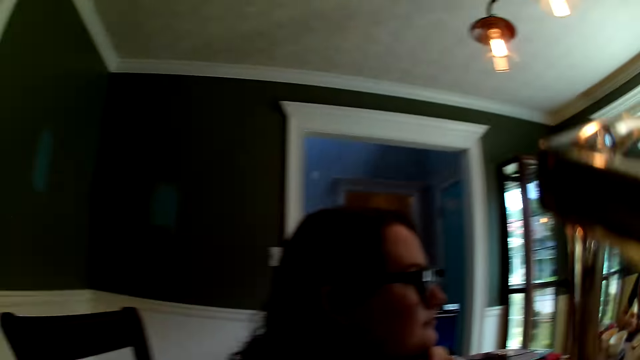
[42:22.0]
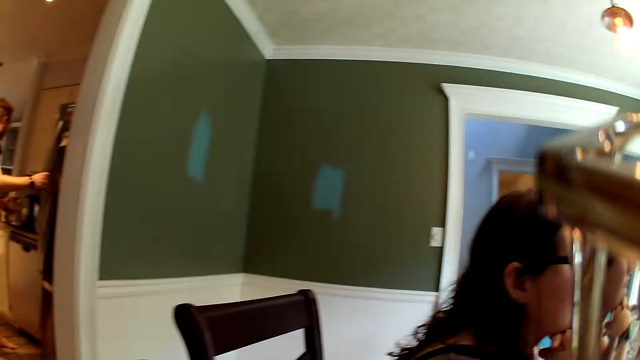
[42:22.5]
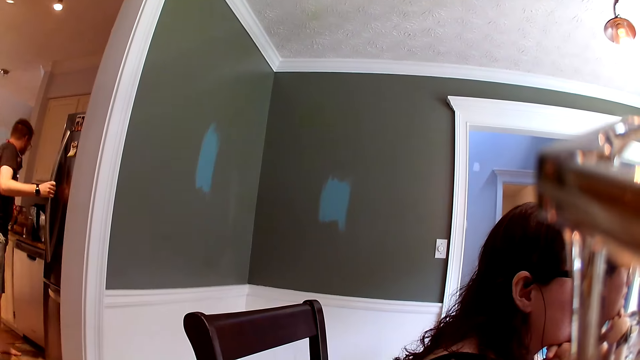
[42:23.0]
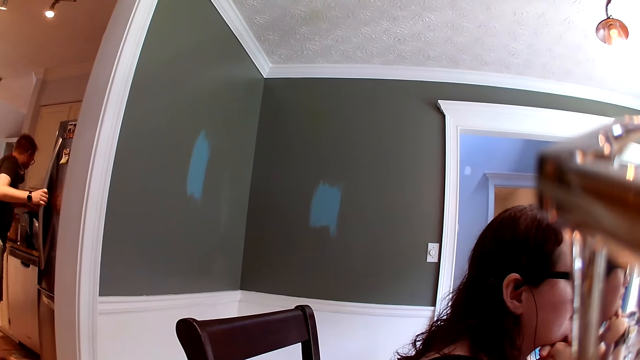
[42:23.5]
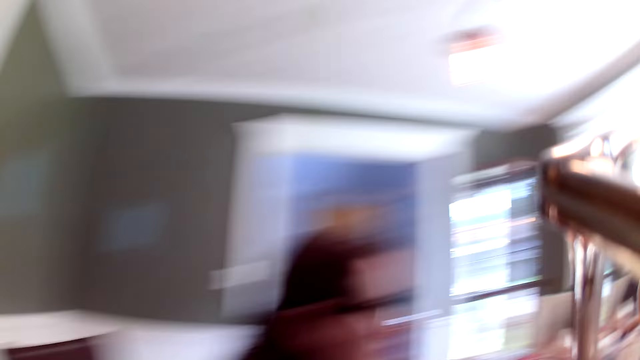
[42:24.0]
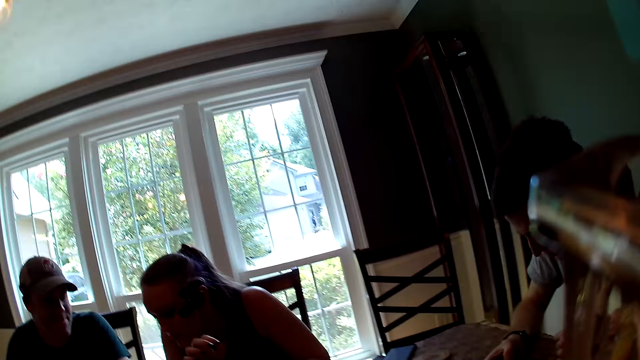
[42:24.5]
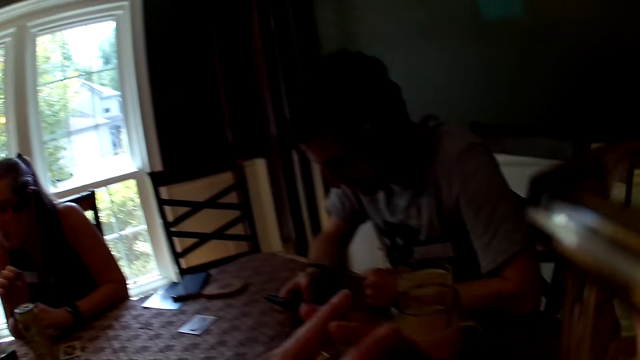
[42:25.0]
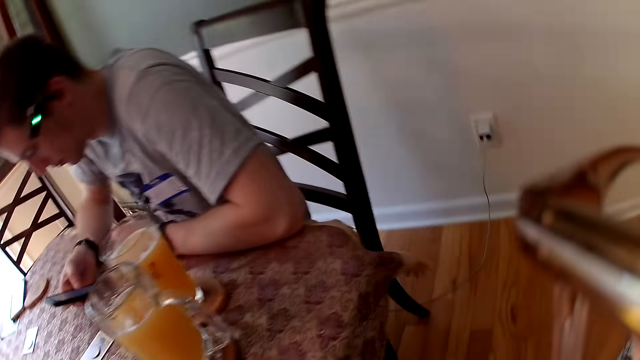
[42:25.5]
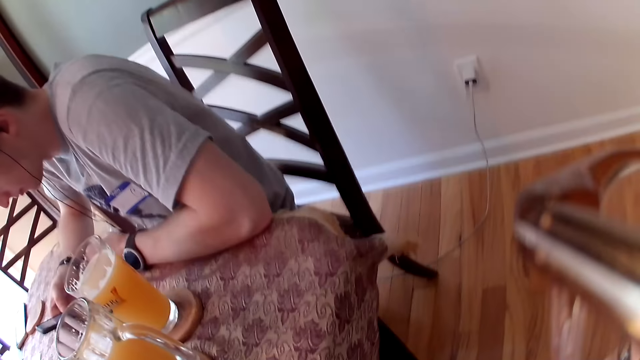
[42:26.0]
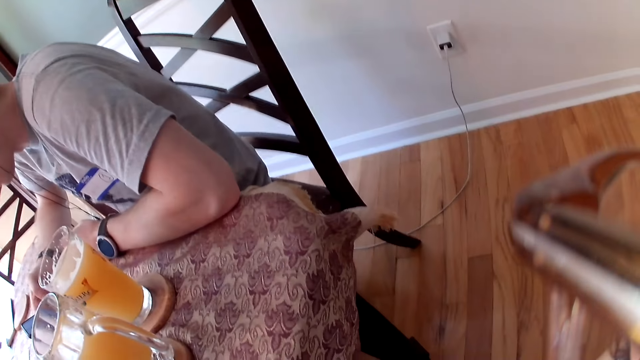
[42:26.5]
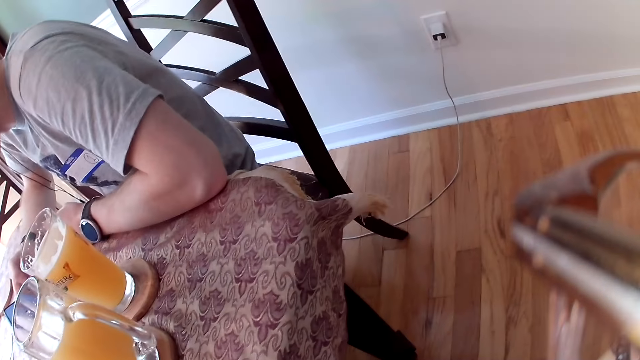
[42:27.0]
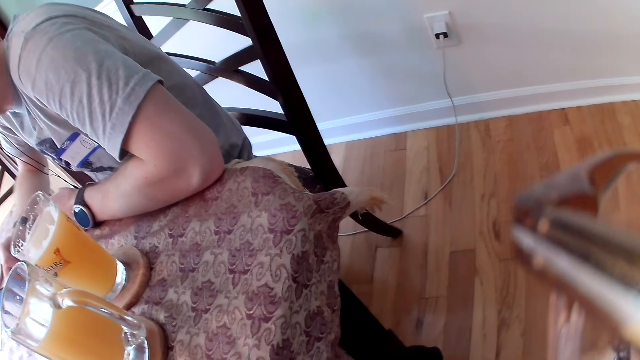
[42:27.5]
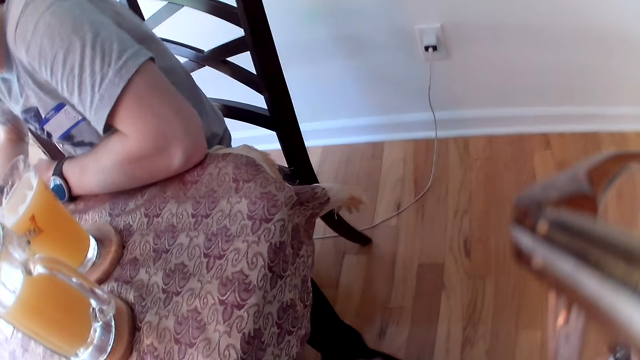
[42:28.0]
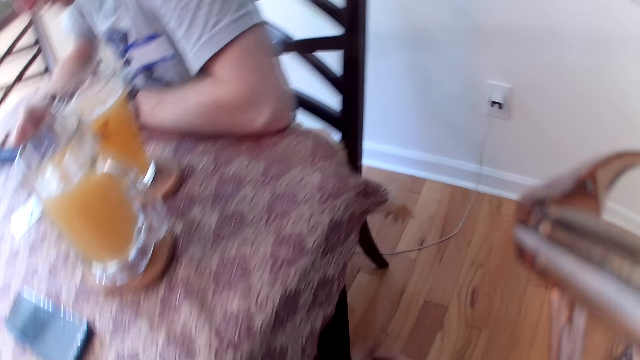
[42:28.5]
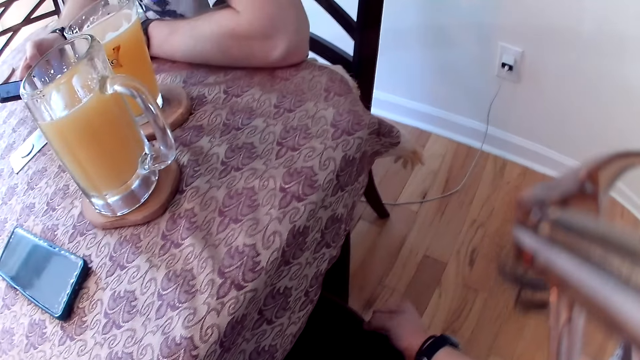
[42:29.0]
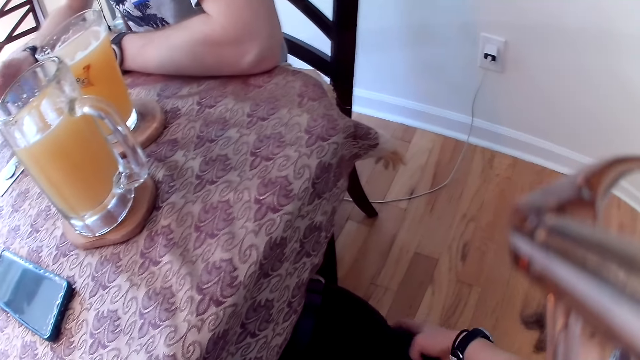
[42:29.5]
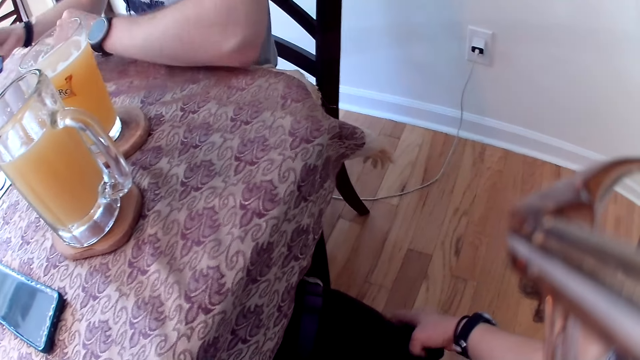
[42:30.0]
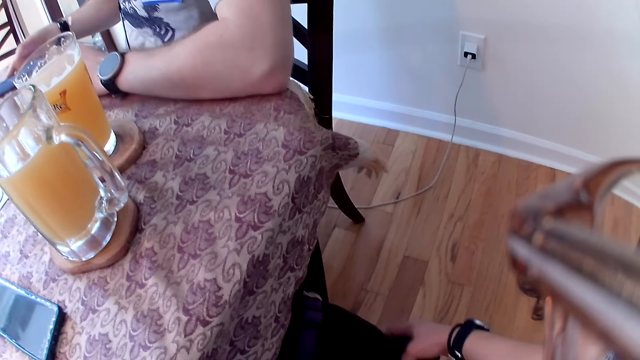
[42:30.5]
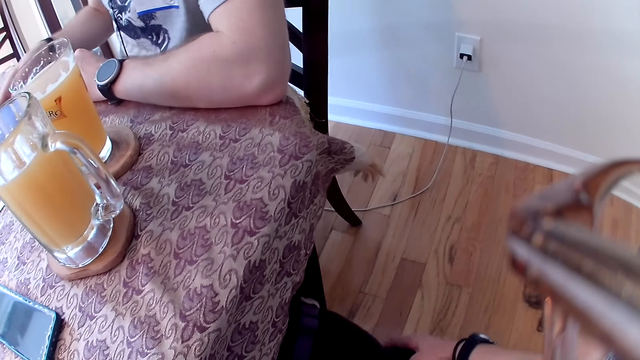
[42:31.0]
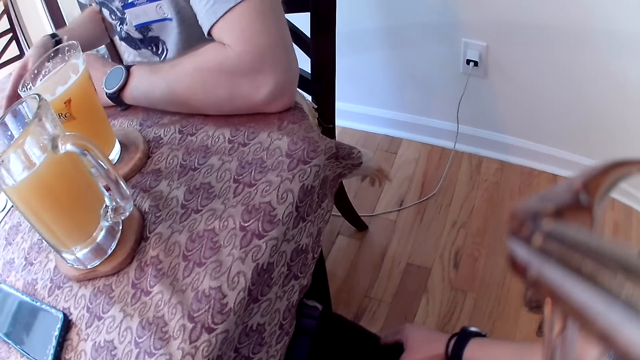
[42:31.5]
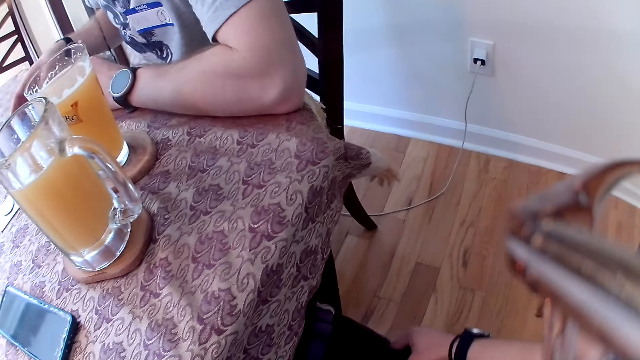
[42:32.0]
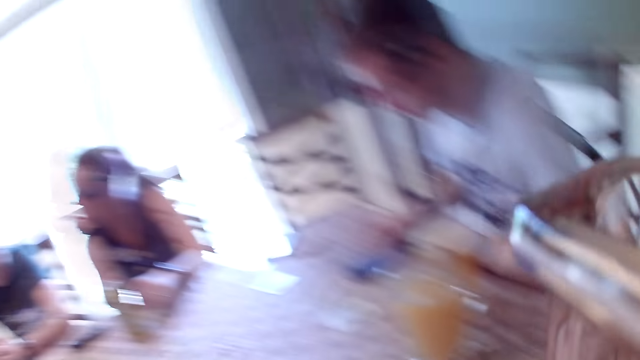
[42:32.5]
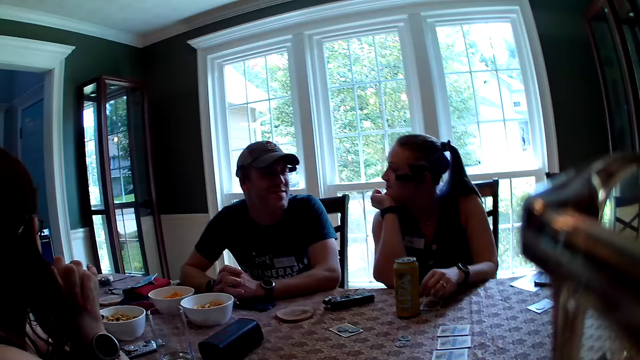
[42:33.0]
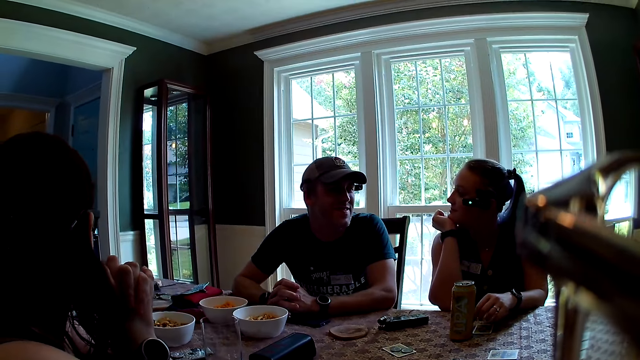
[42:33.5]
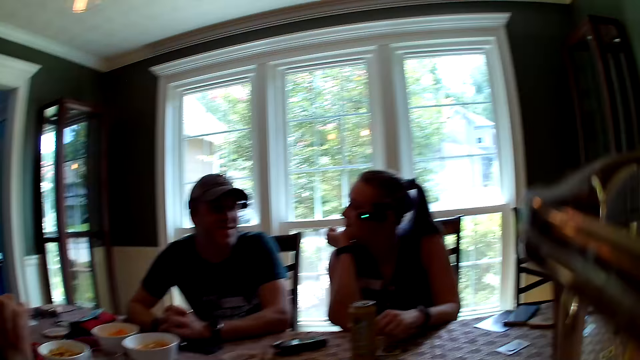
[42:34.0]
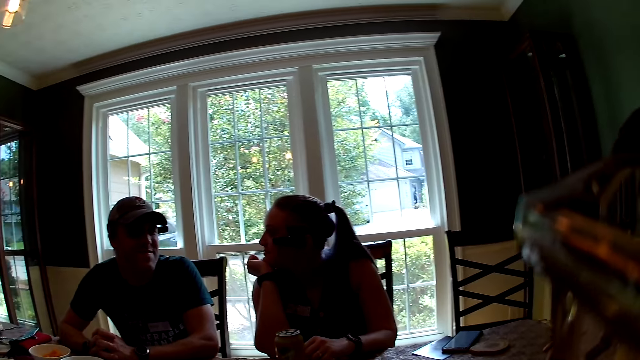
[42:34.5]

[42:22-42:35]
The camera wearer converses with the man. The man holds a refrigerator with his right hand. The camera wearer strokes a dog with her right hand. She drags a bucket. Another man converses with the group of people at the table.

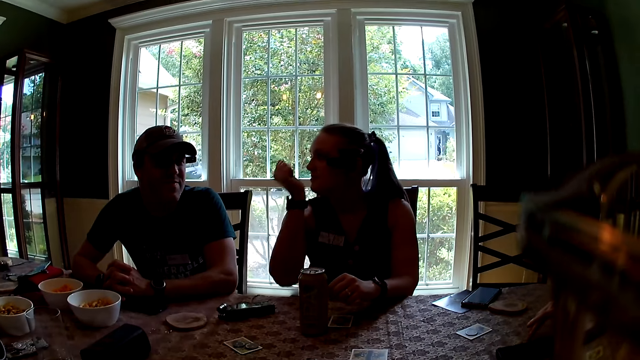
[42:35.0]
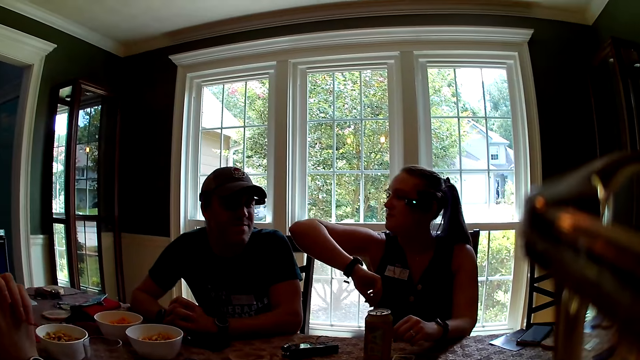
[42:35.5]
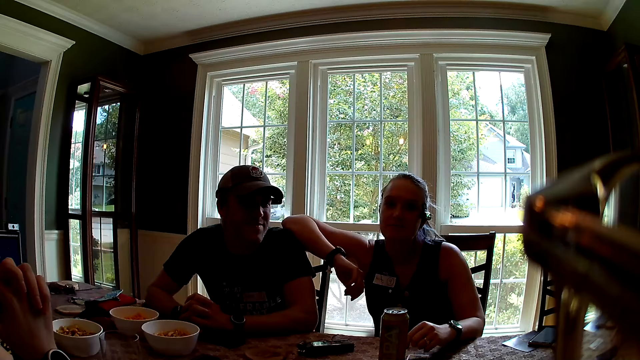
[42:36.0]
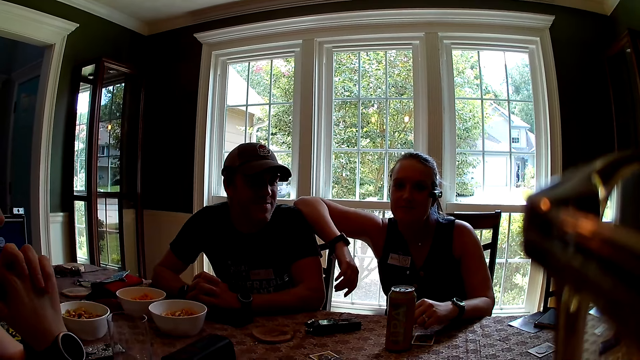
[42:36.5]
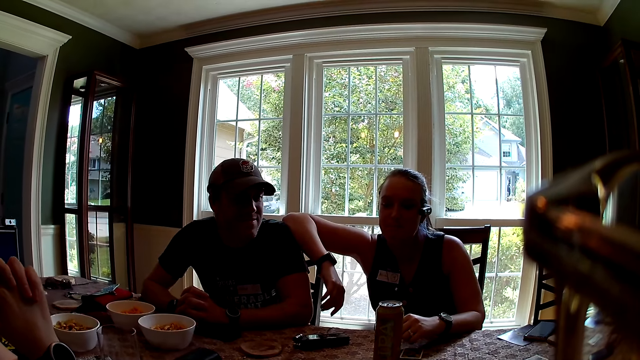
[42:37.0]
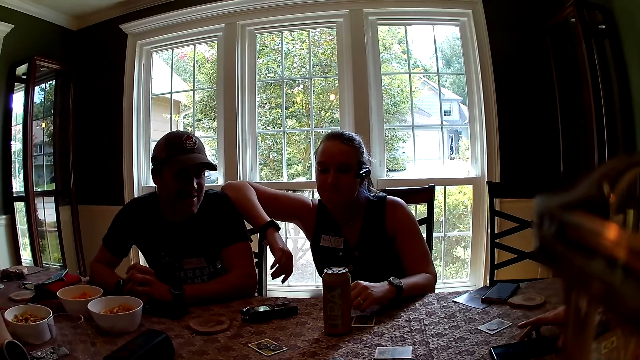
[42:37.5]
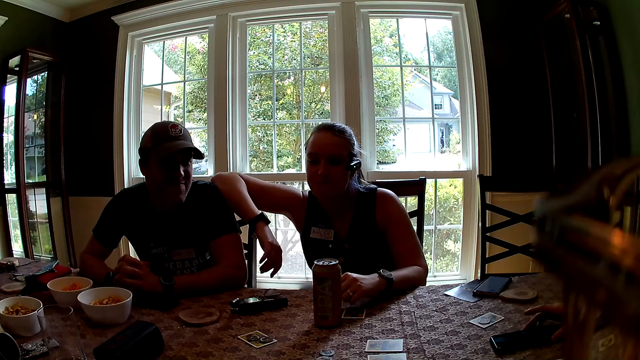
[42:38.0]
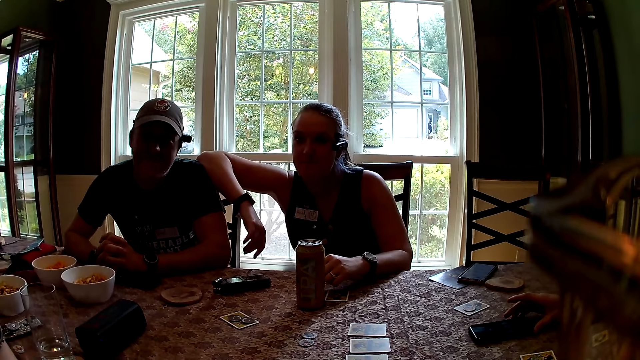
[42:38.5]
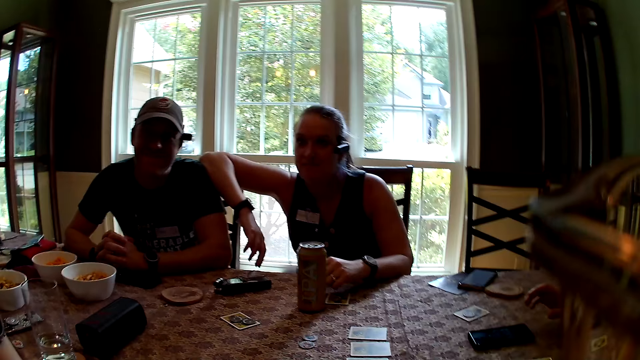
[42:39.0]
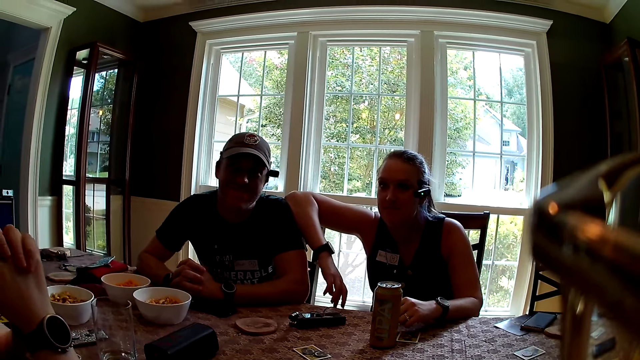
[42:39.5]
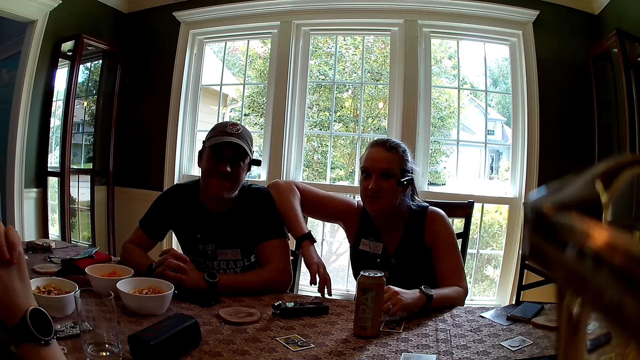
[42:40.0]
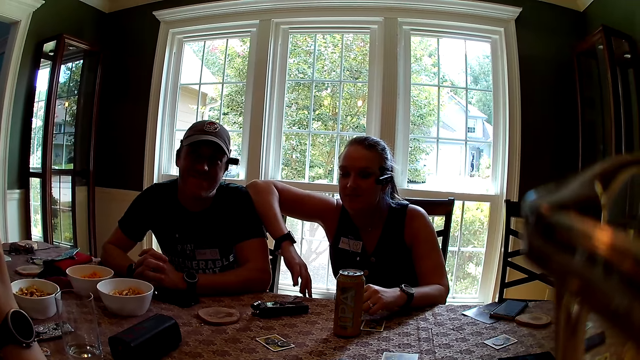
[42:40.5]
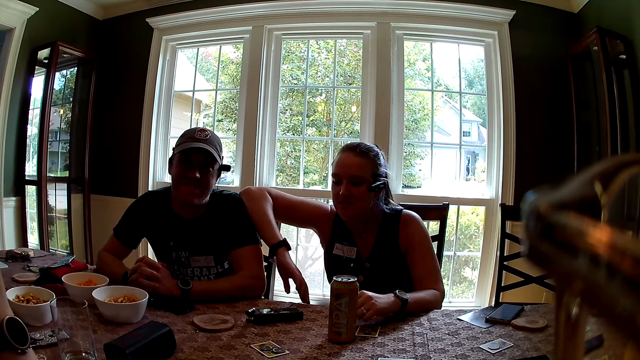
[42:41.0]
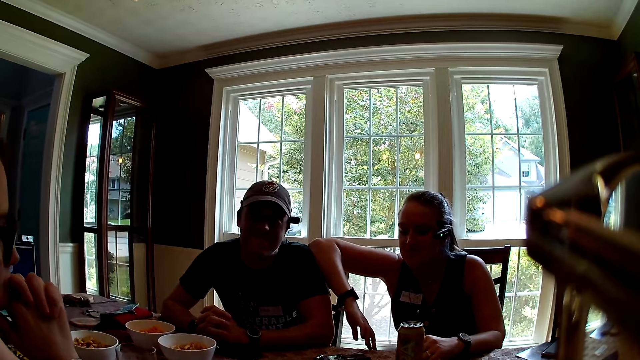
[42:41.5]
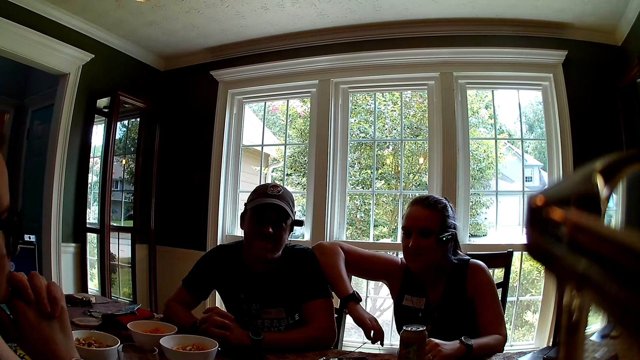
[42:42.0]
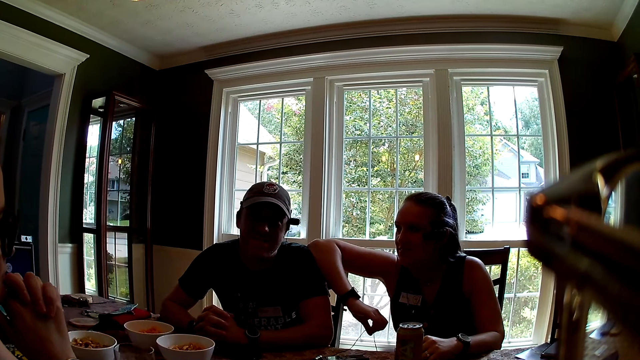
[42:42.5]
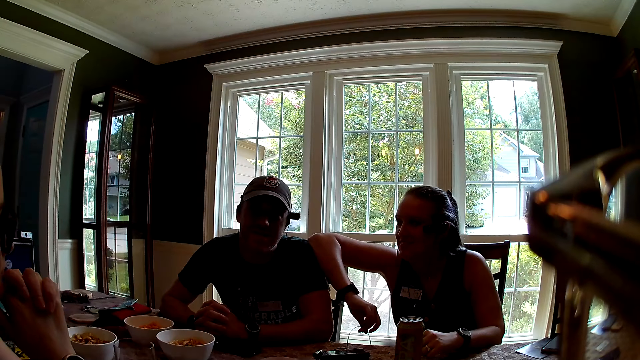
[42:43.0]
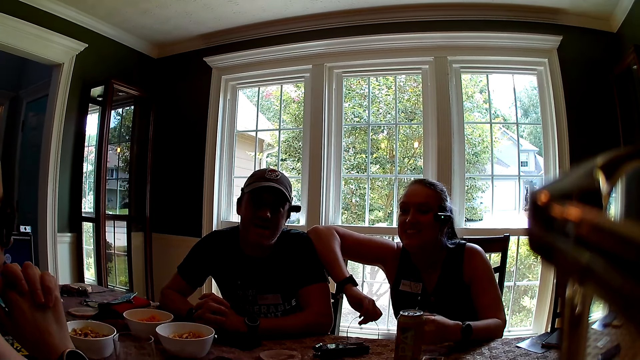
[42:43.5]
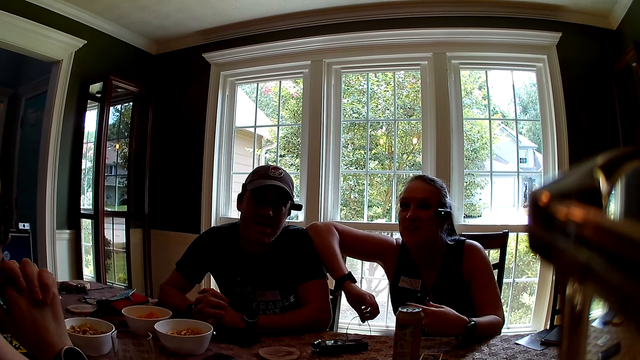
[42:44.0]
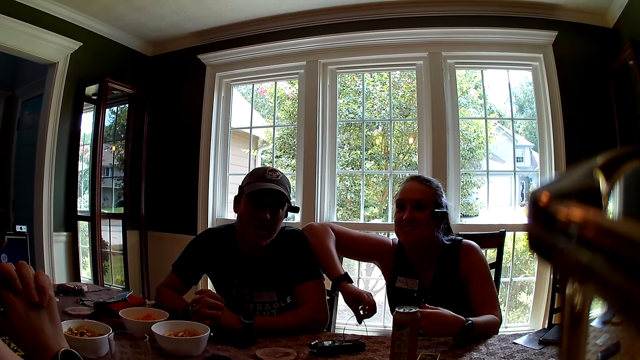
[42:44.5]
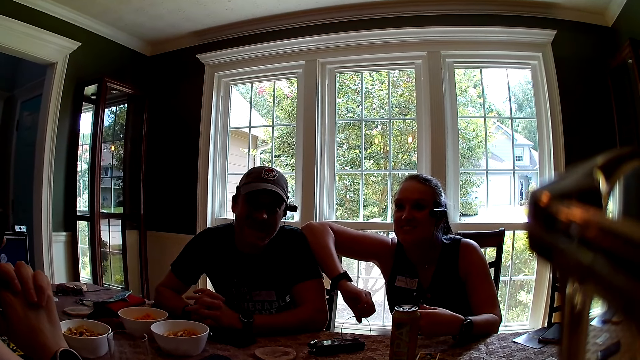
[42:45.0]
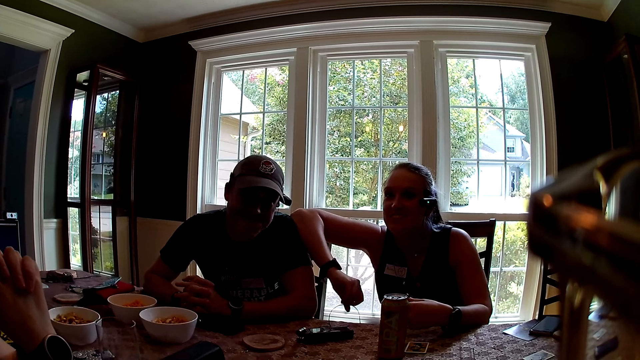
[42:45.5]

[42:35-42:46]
The woman places her right hand on the man's shoulder. Another man holds a phone on the table with his right hand. The camera wearer talks with friends.
